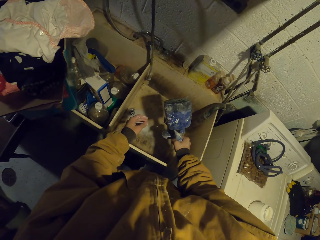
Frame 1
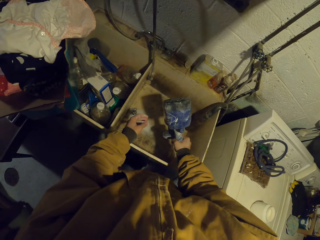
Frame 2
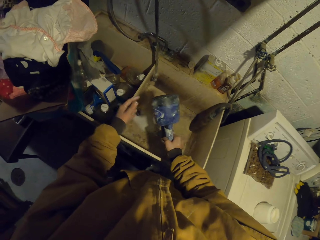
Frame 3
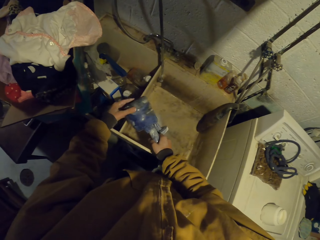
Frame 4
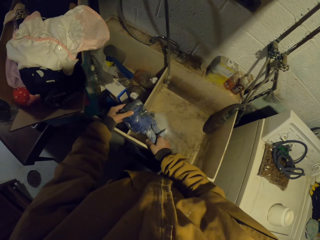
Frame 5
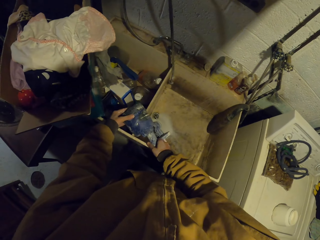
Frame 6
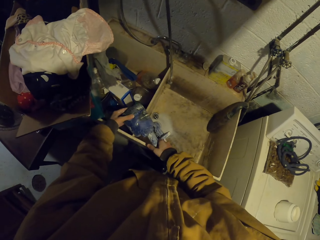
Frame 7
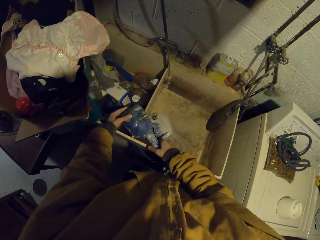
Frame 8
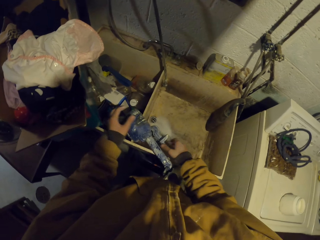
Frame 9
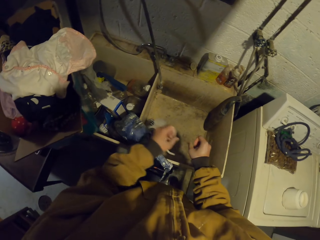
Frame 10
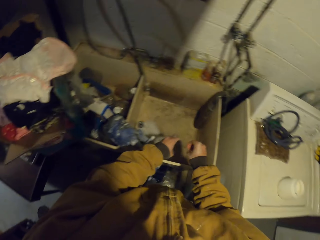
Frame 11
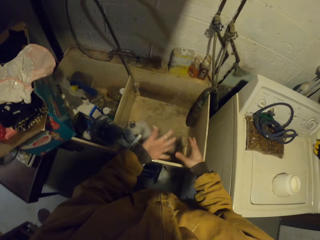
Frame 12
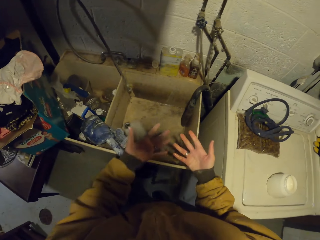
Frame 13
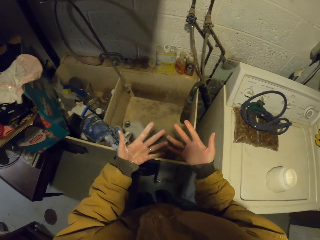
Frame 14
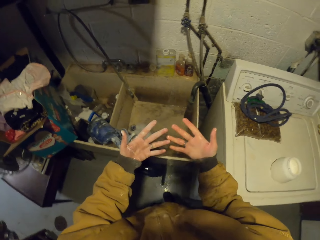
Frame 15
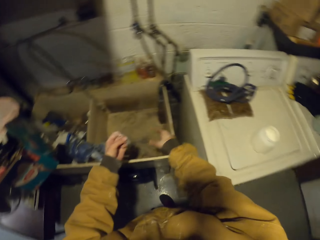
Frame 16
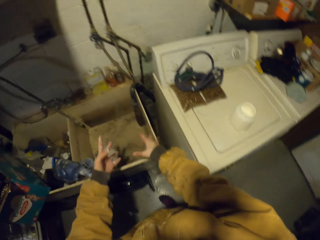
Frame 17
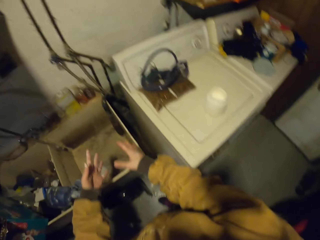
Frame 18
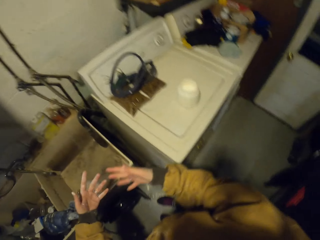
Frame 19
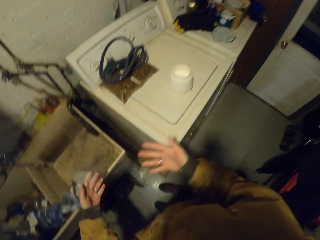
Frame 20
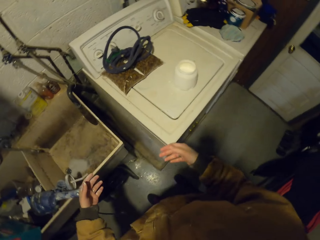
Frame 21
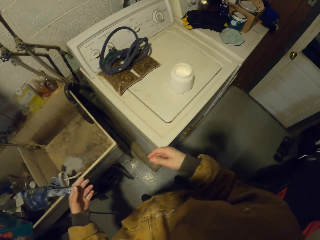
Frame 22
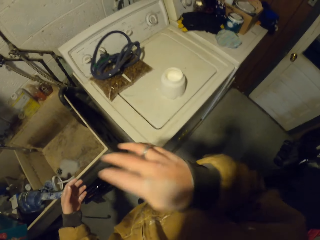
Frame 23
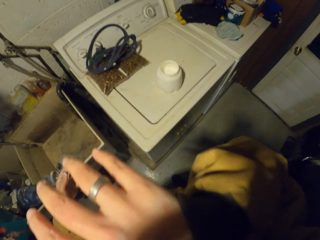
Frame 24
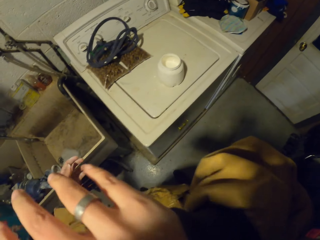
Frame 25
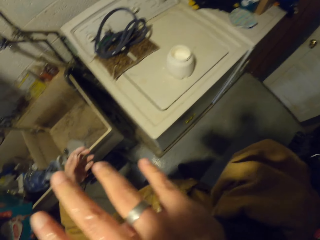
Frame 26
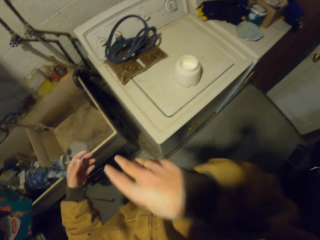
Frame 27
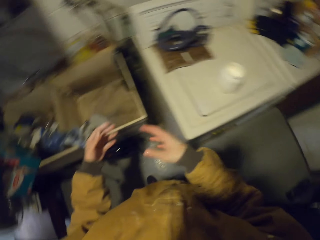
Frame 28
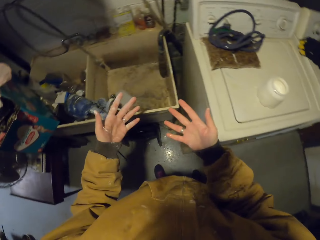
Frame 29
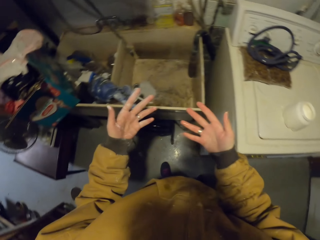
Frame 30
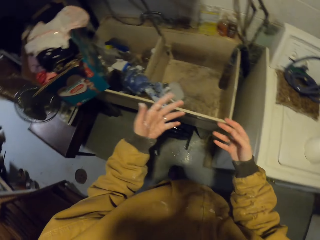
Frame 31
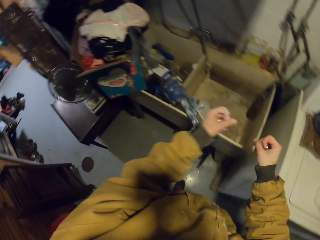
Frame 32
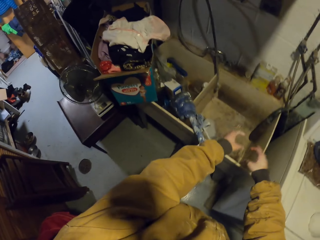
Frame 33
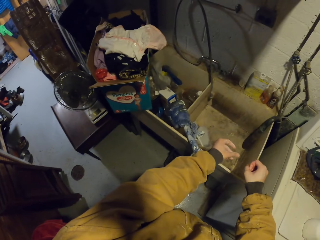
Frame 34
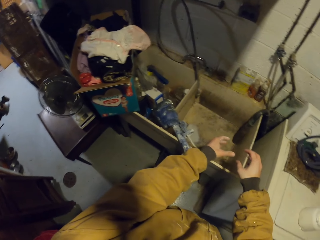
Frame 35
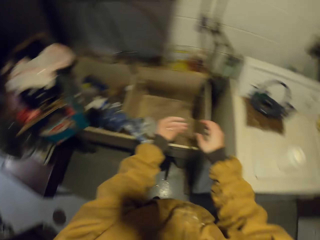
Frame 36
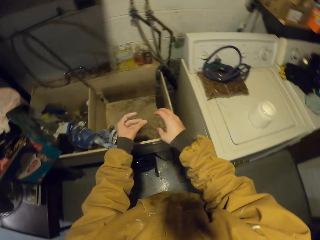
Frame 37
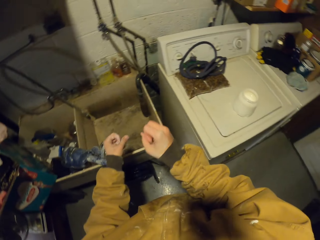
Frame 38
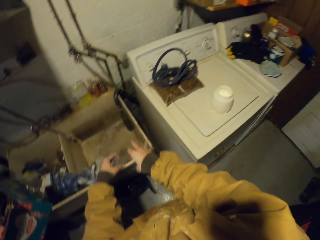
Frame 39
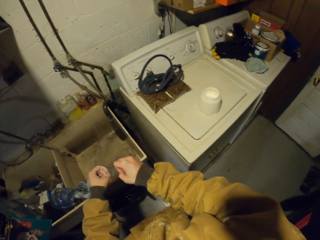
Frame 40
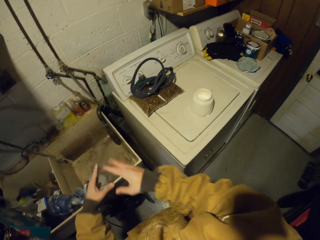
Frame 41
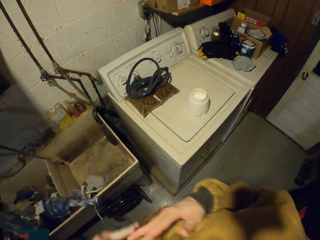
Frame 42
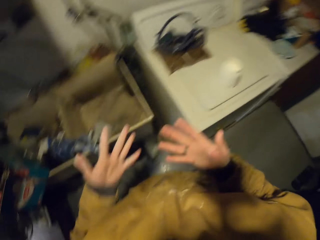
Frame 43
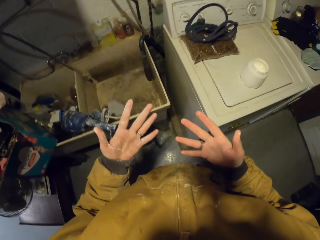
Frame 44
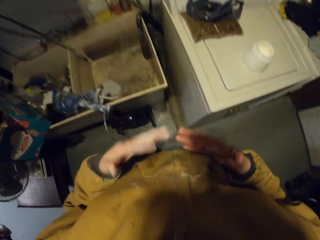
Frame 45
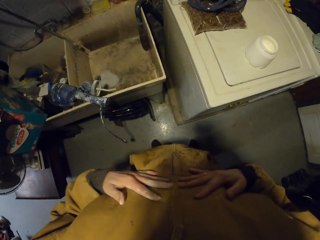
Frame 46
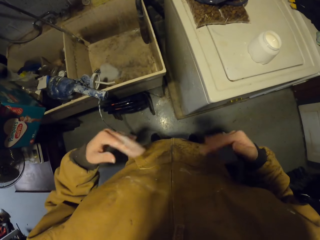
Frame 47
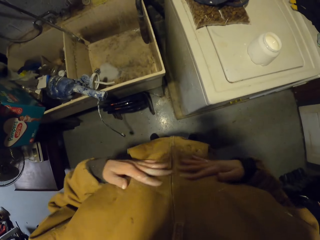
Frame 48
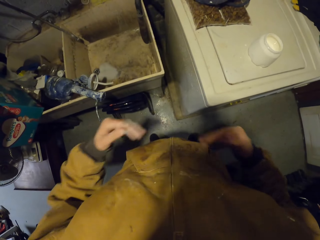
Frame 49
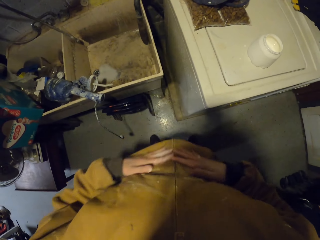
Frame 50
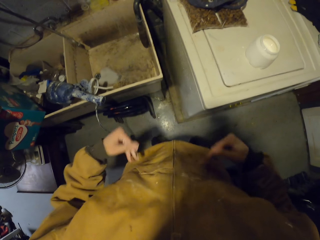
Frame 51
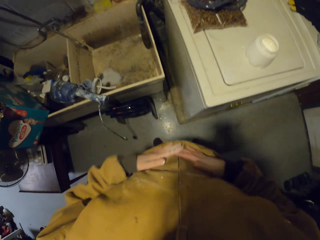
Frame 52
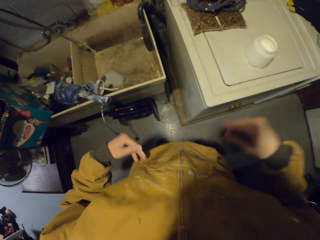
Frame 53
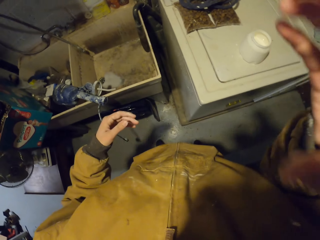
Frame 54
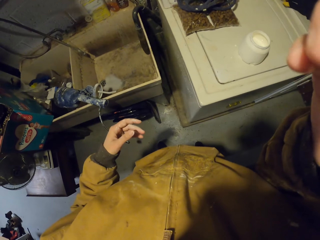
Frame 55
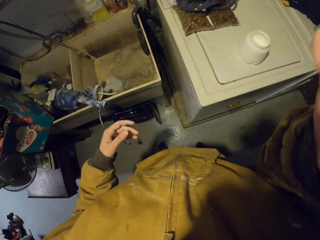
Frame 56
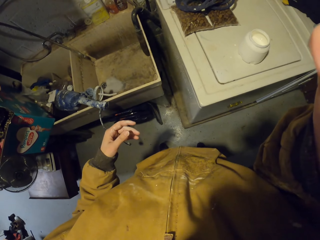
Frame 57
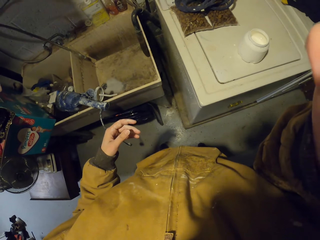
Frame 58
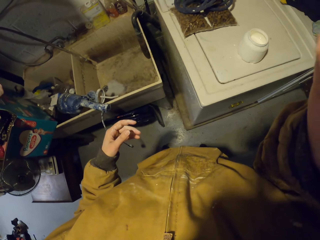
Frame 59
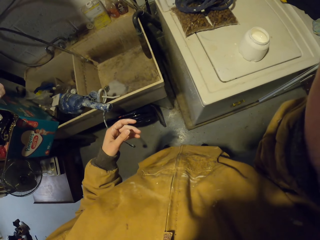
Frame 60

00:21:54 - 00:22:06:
The camera wearer places the water pump on the sink. He shakes his hands. He wipes his hands on his jacket.
